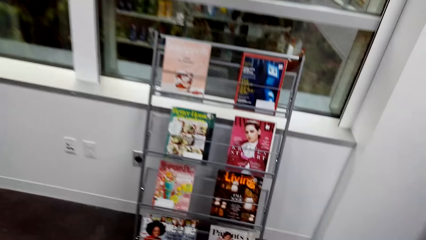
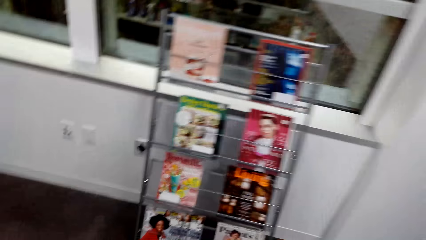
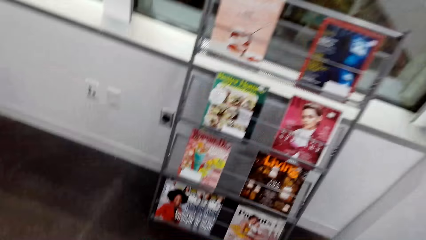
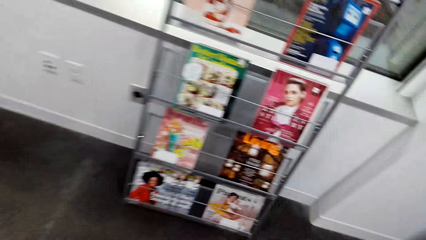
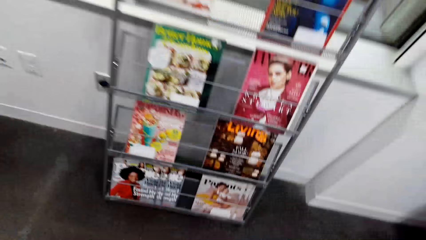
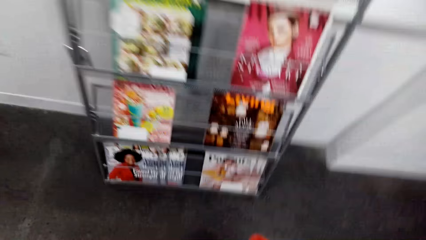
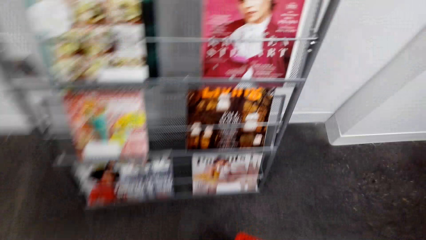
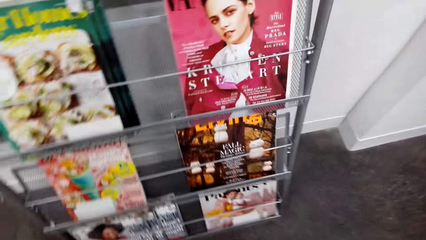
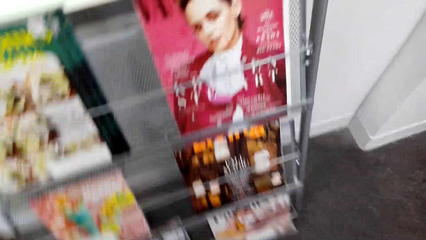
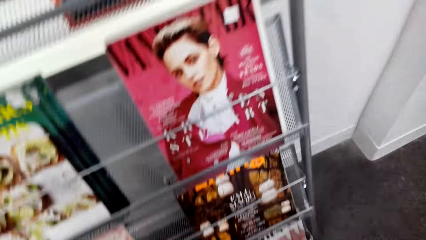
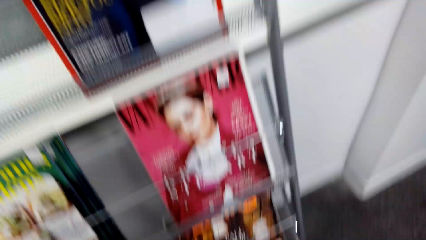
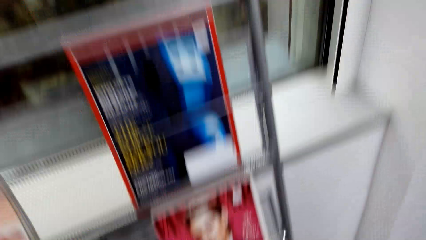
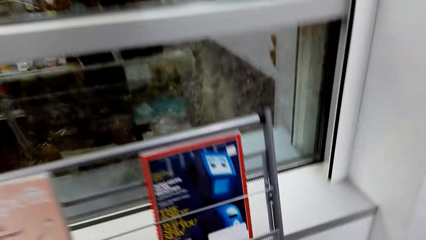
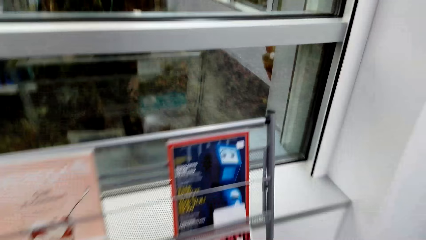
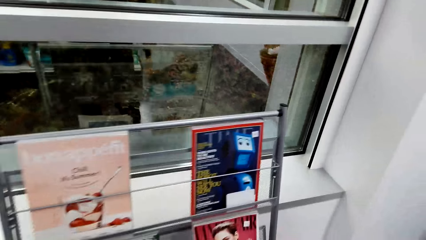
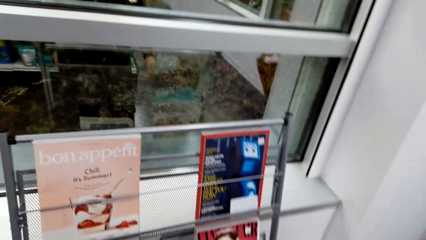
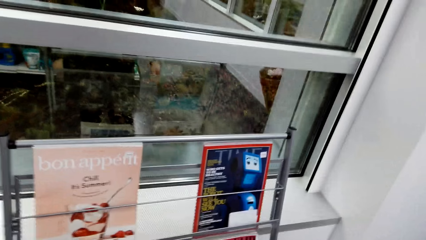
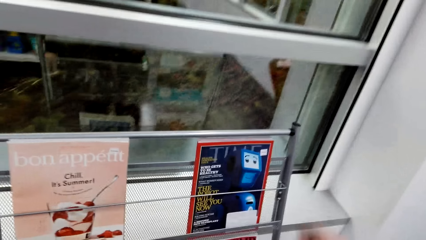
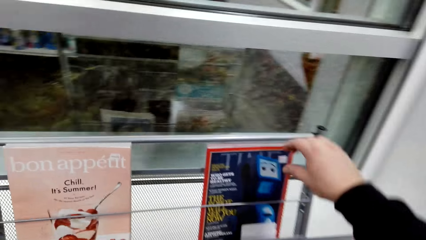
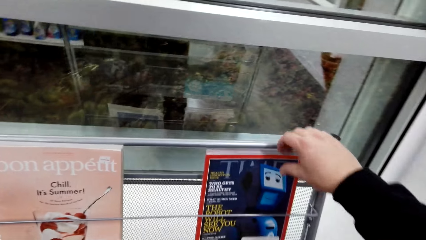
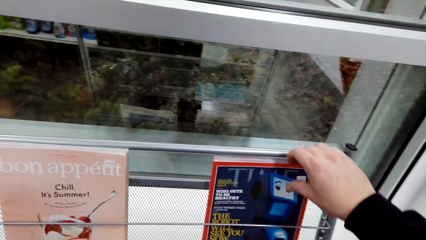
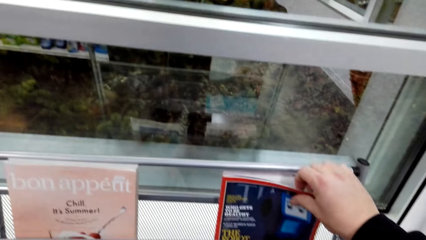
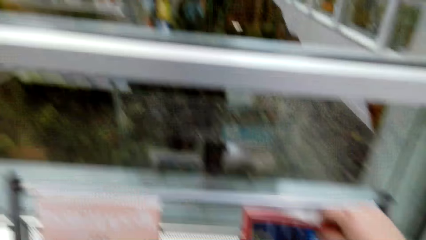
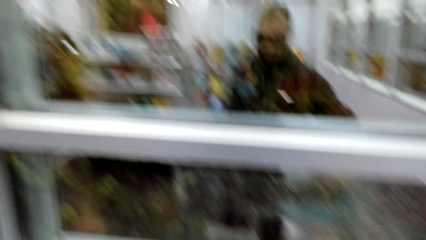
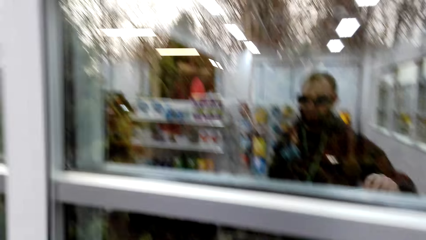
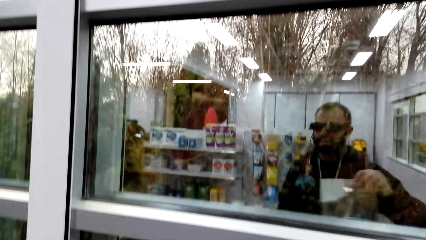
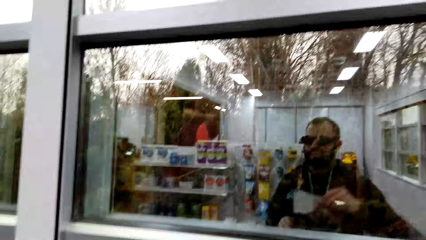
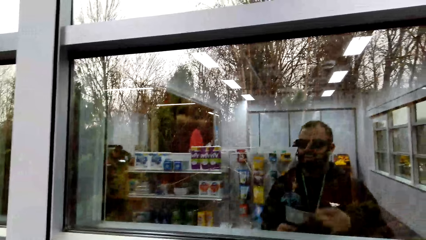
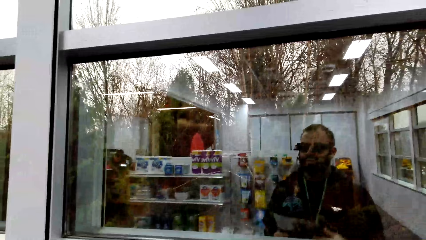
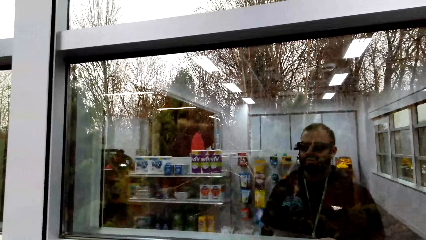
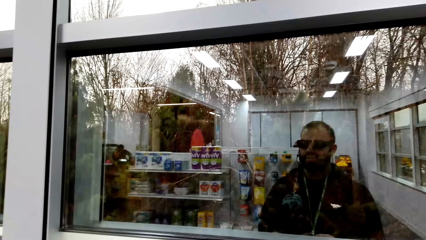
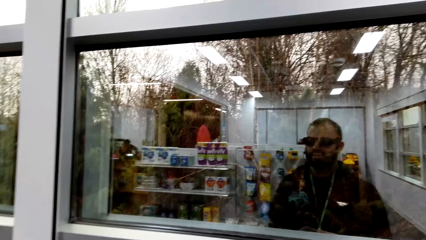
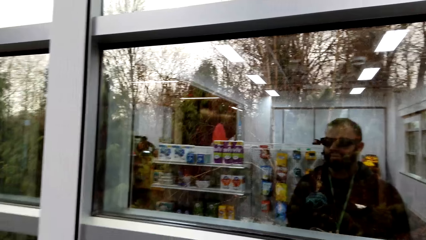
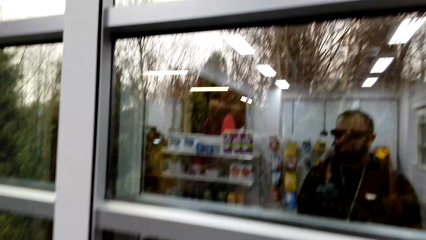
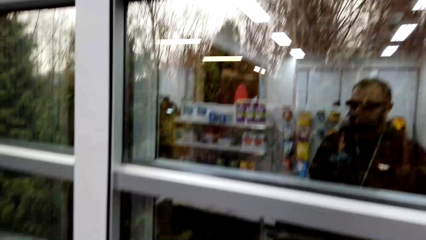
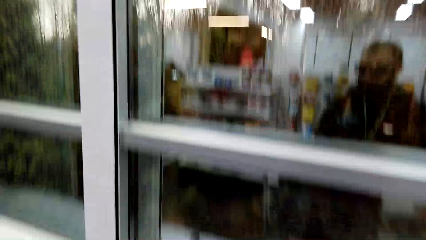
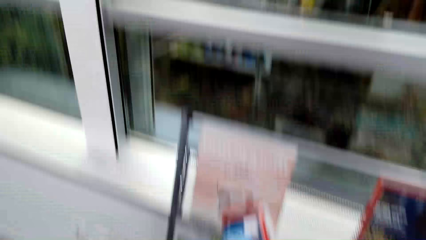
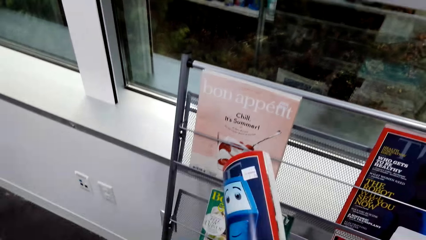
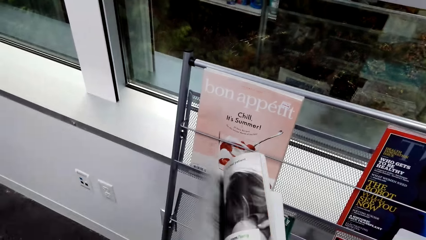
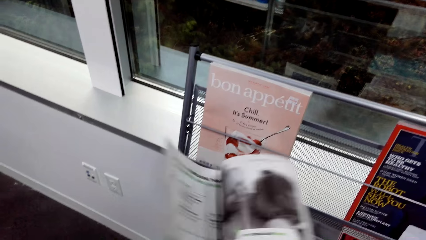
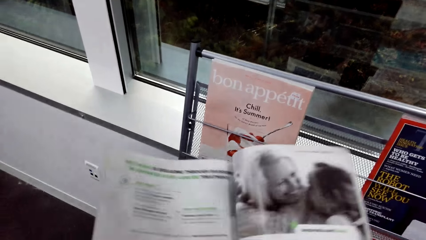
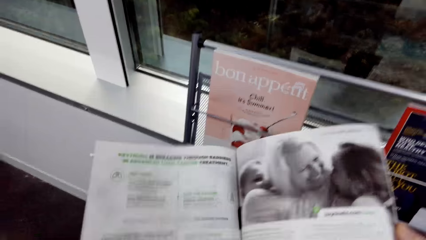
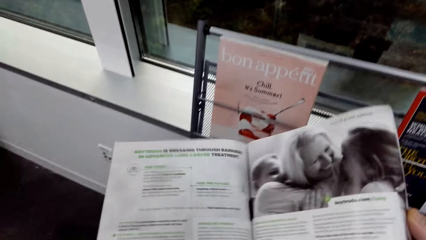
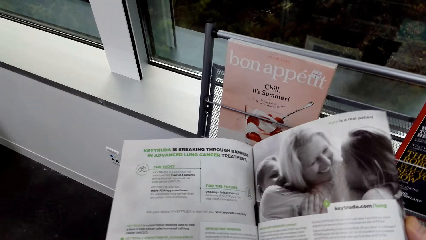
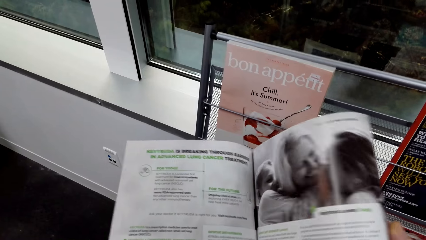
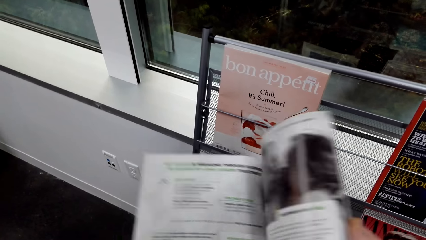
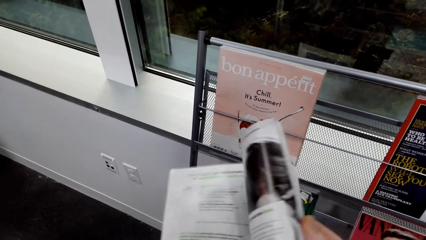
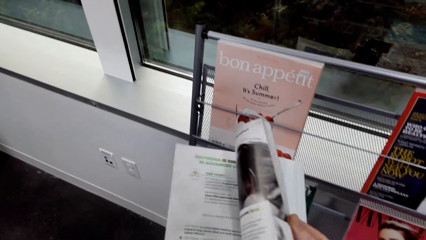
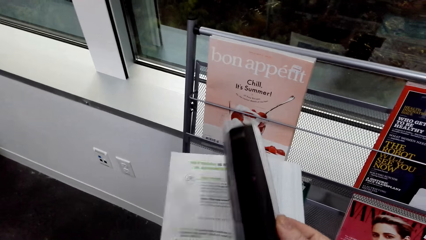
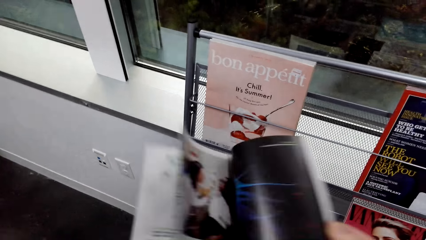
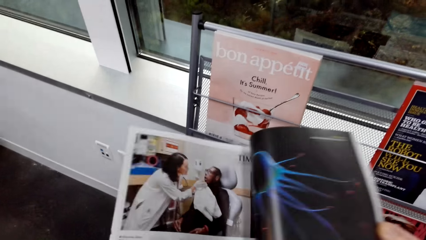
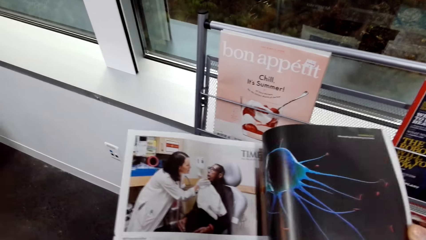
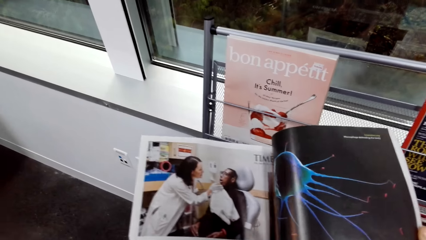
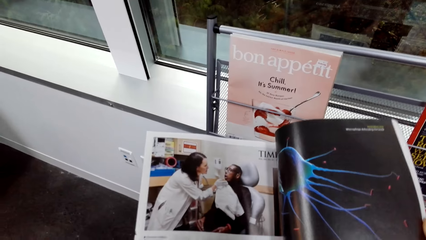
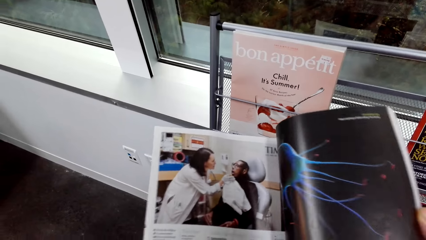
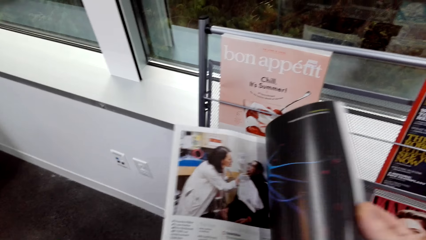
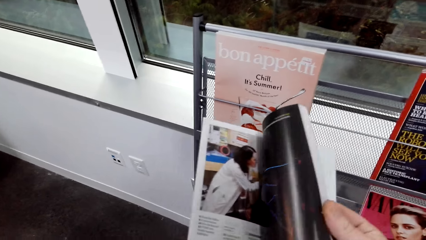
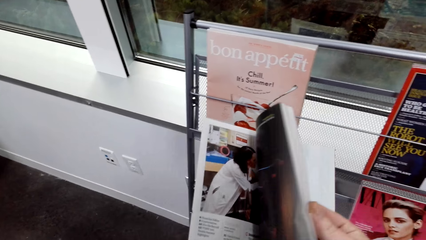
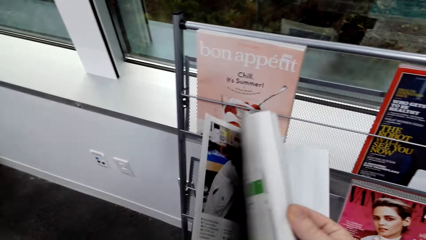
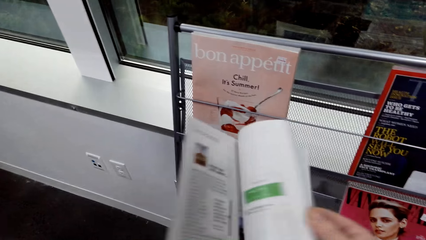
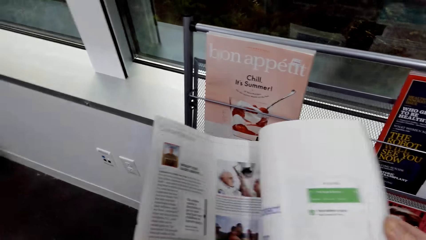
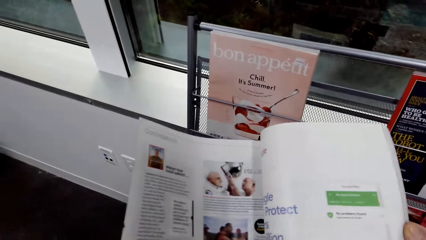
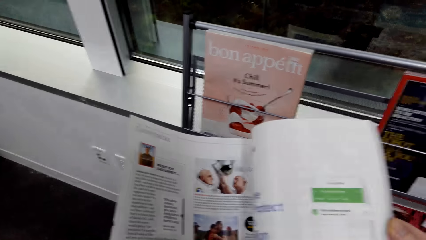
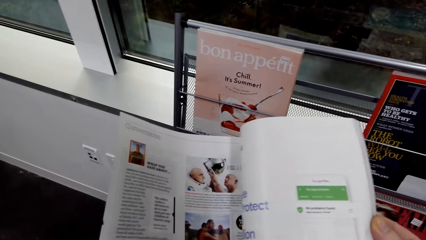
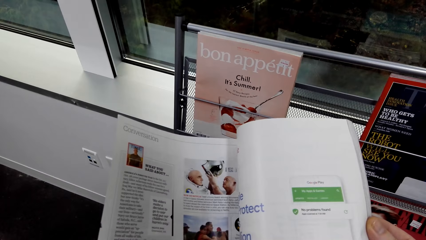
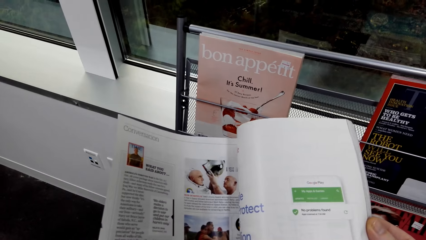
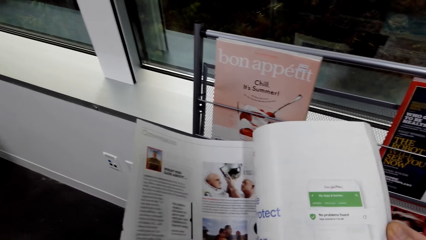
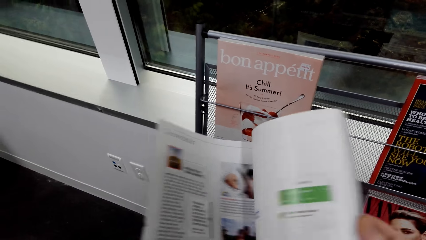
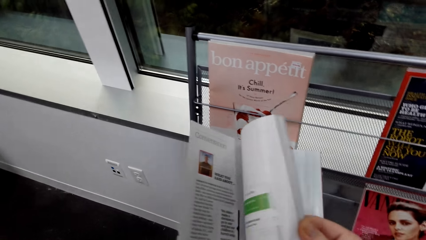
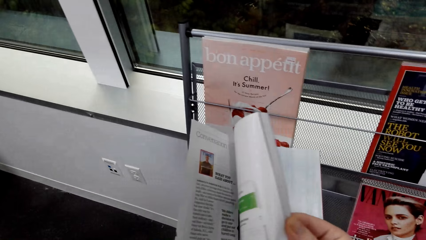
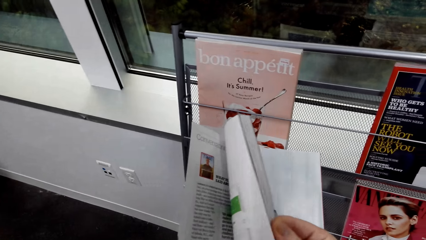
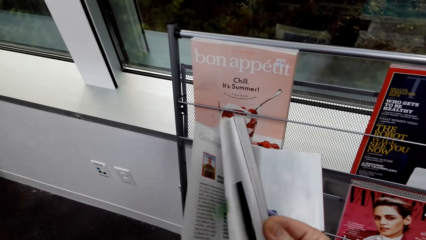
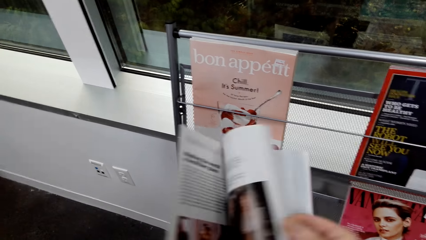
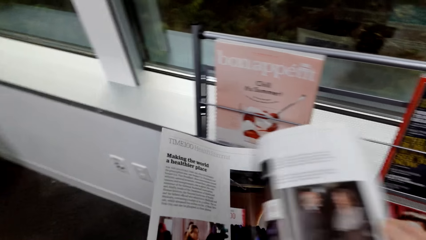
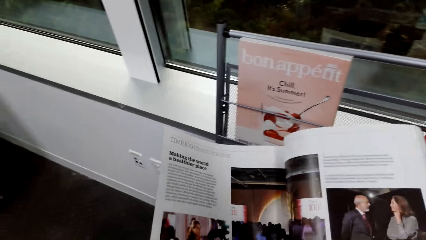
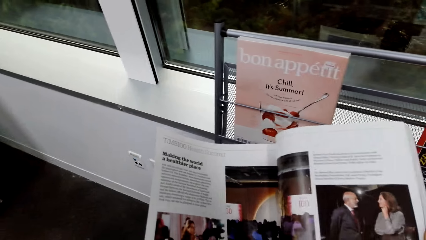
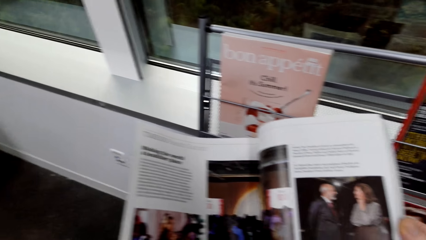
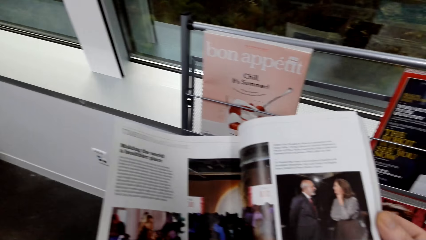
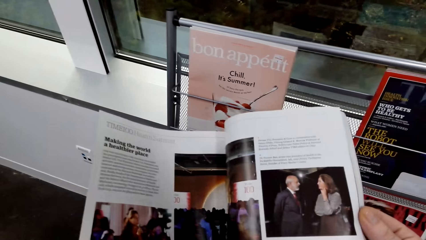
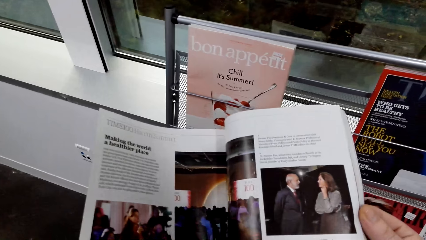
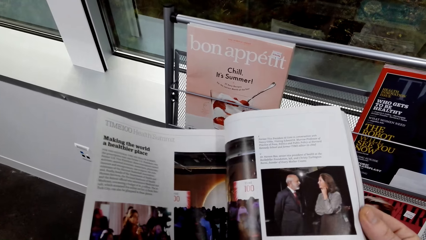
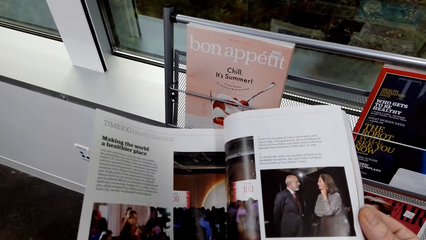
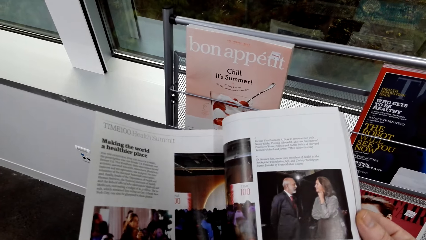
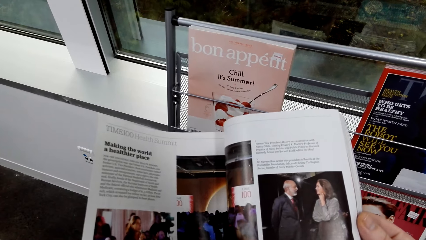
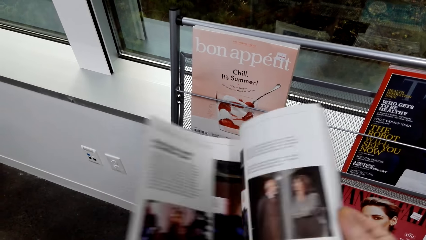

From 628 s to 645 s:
The camera wearer picks up a magazine. They look at the magazine. They stare at the mirror. They flip the magazine. They stare at the magazine. They open the book. They flip the page of the magazine. They stare at the magazine. They flip the page of the magazine. They stare at the magazine. They flip the page of the magazine. They stare at the magazine.
